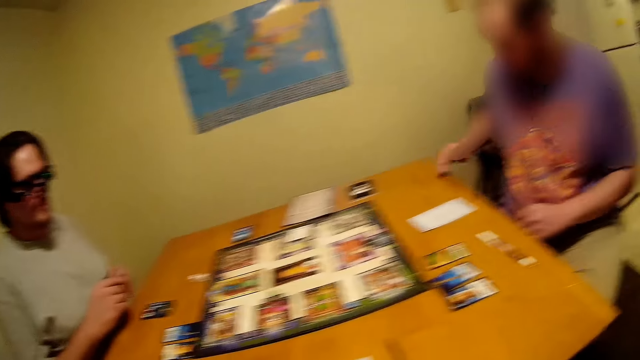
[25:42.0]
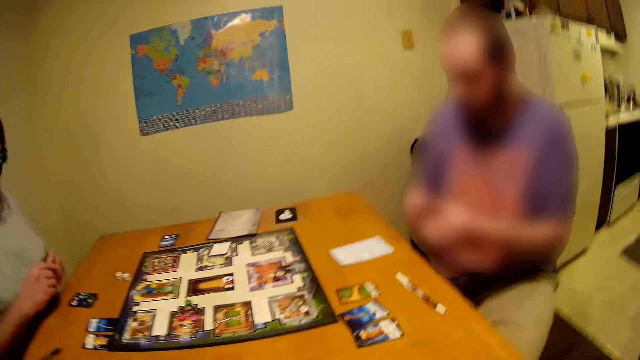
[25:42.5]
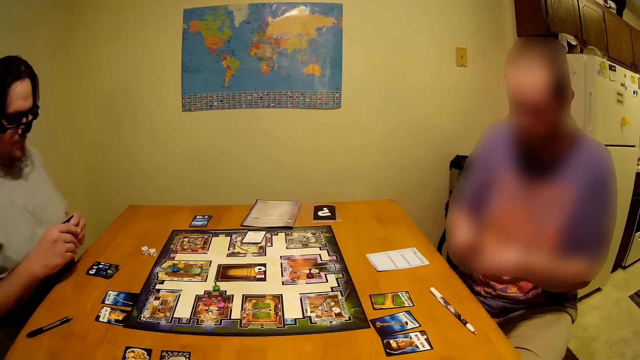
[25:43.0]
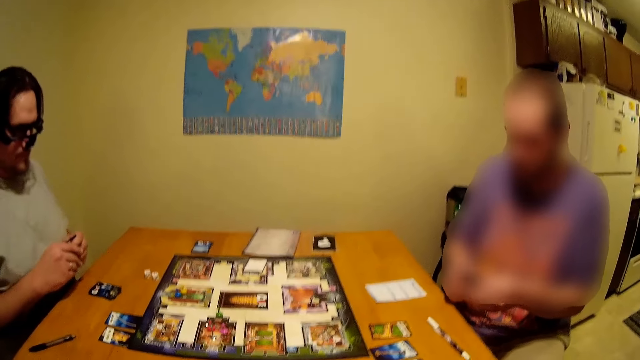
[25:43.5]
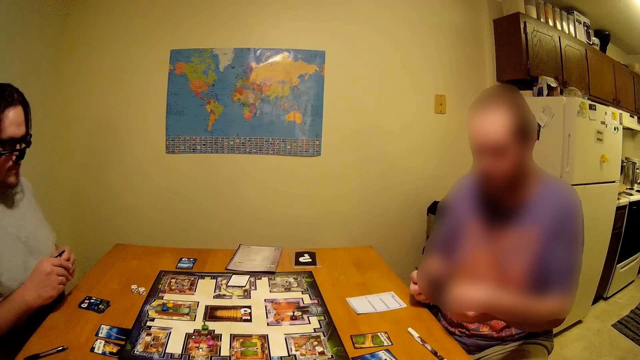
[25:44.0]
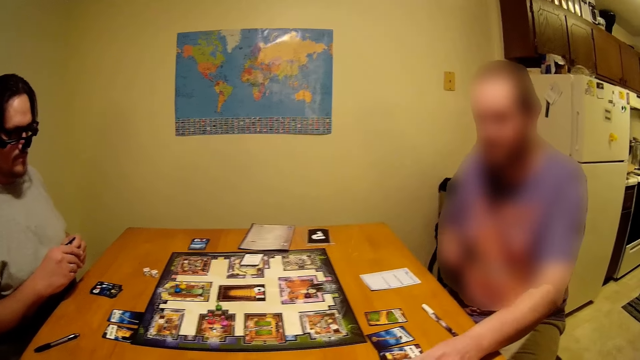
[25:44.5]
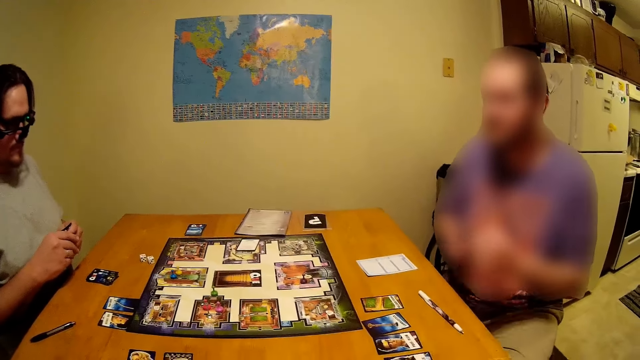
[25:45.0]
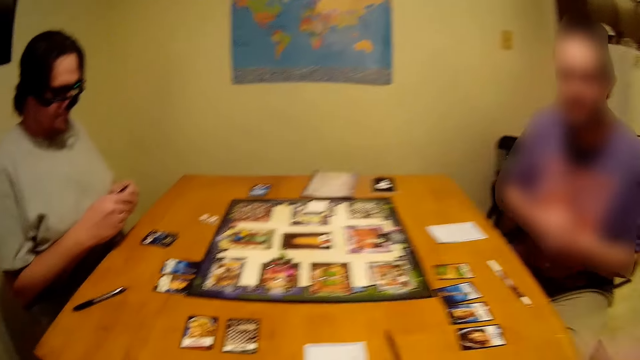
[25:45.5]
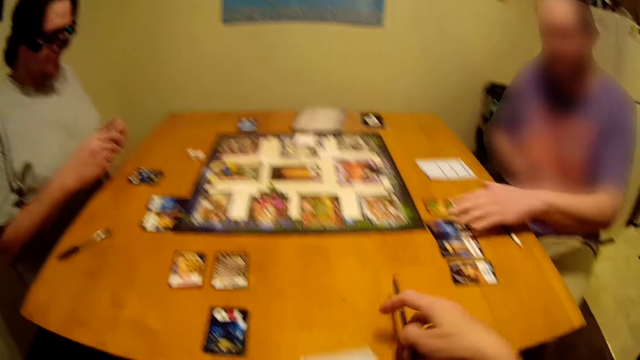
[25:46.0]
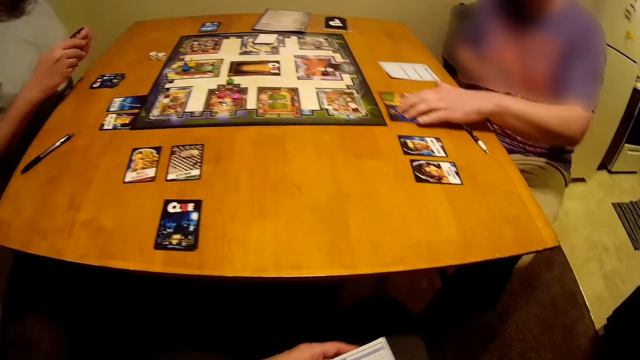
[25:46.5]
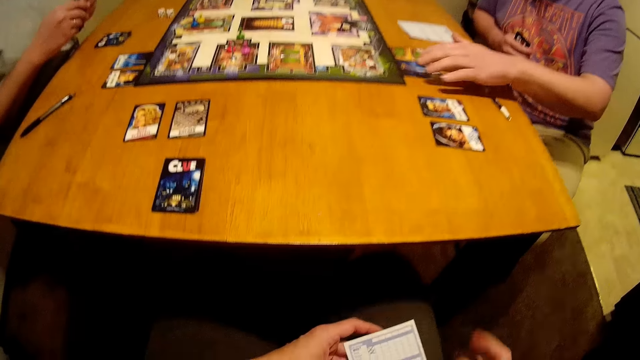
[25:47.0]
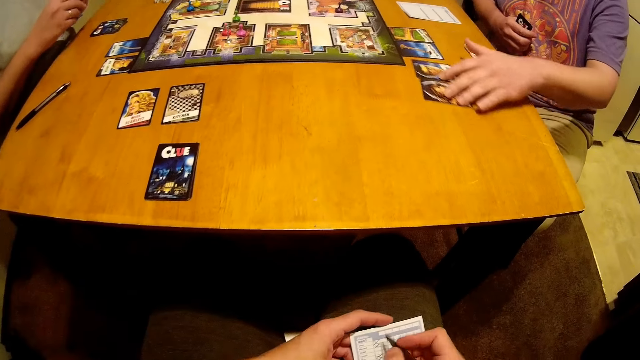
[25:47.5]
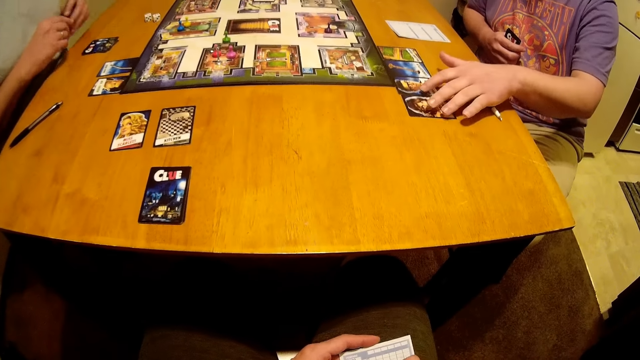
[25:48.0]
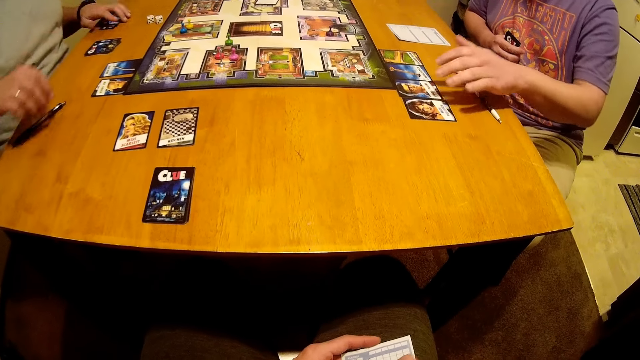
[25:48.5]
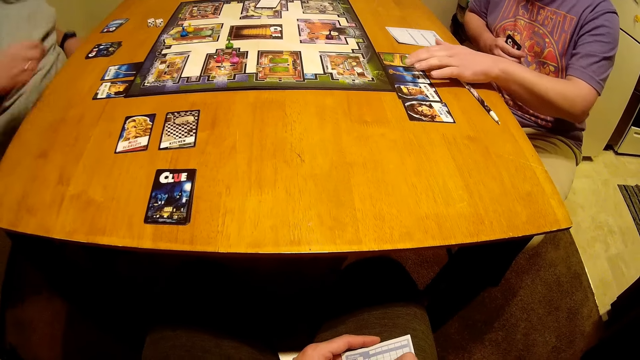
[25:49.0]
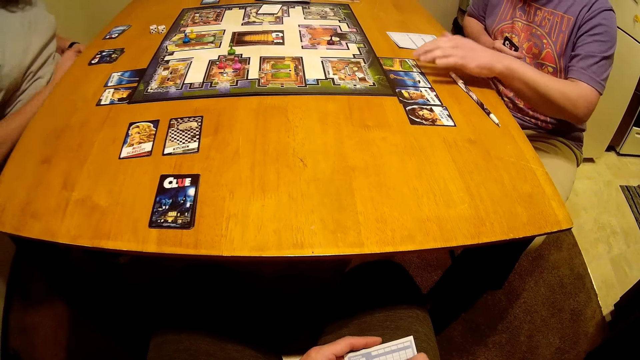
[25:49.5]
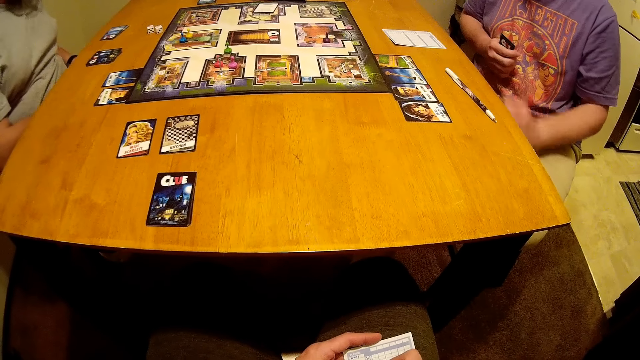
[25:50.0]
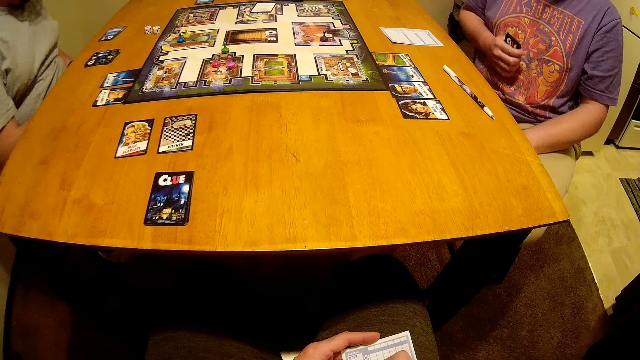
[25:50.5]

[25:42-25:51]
A person picks up cards on the table. The person holds the cards with both hands and moves his hand. The camera wearer picks up a paper and a pen on the table. He puts down his hand. The person moves the cards. The camera wearer holds the pen. The person puts down the cards. Another person picks up a pen on the table. The first person moves his hands.

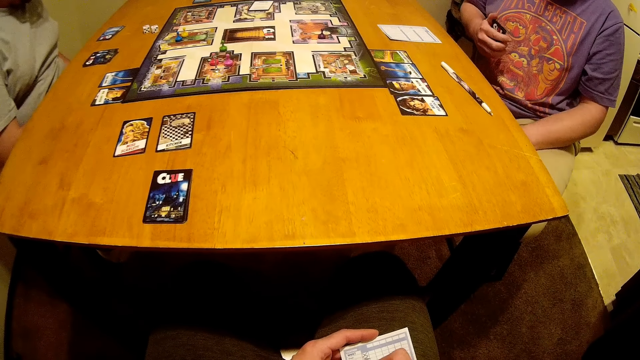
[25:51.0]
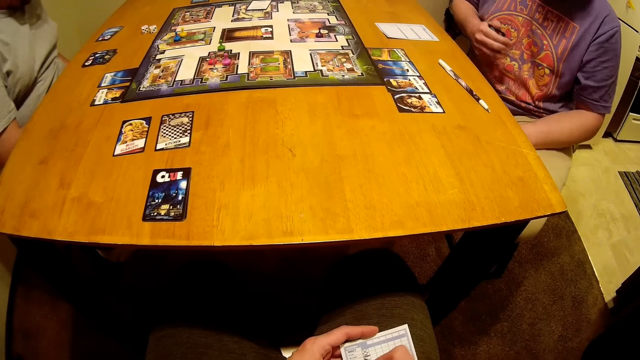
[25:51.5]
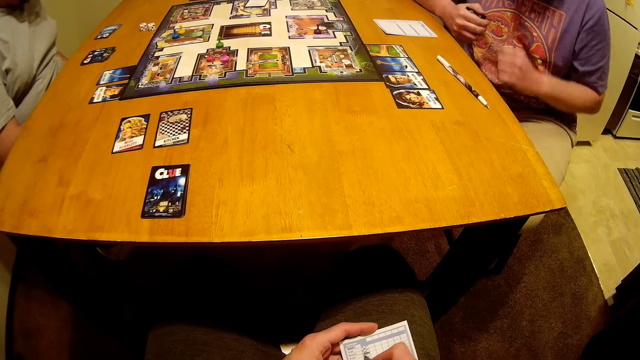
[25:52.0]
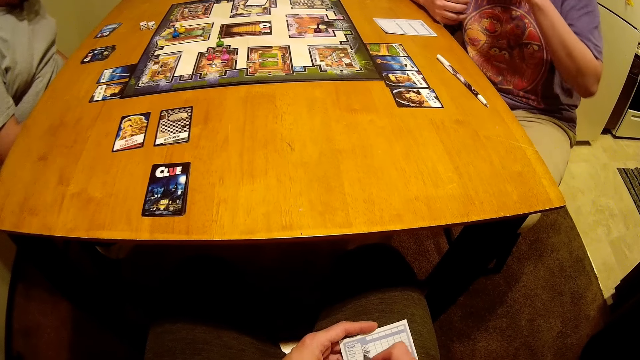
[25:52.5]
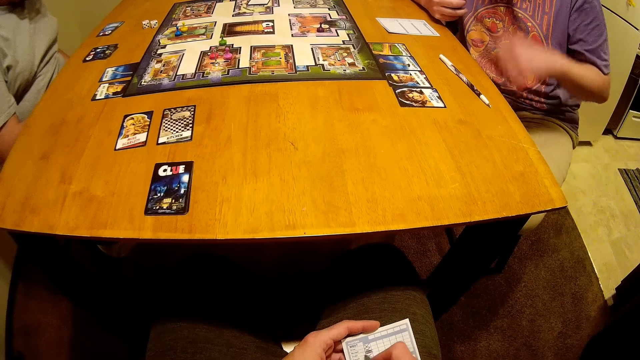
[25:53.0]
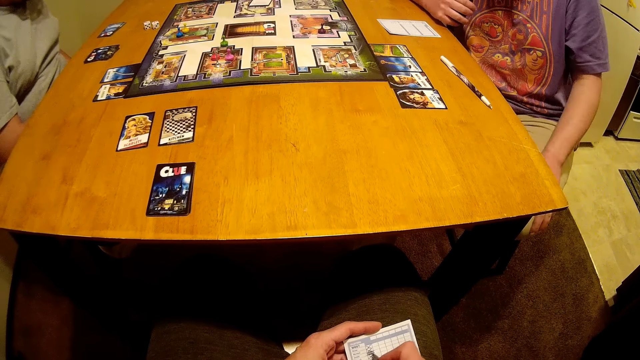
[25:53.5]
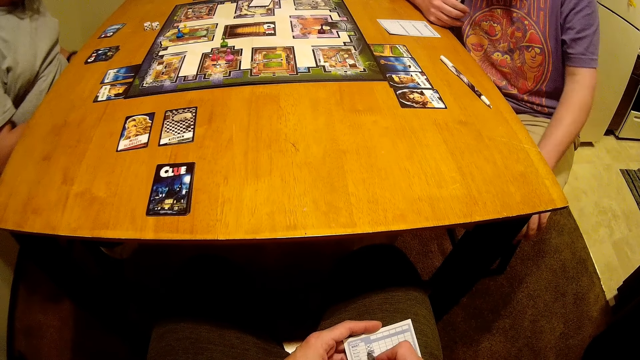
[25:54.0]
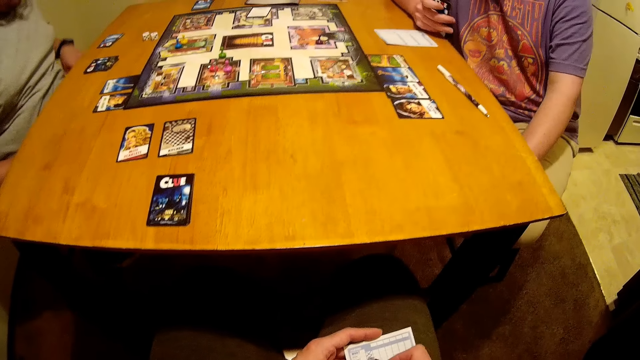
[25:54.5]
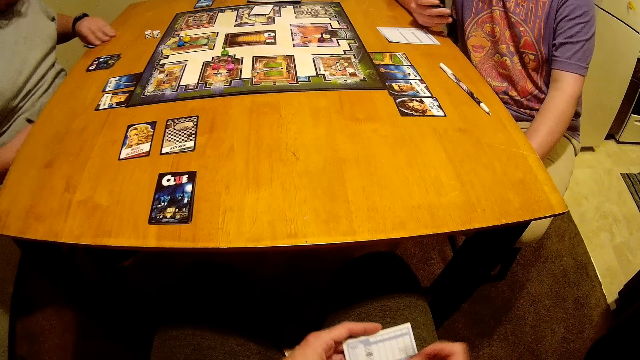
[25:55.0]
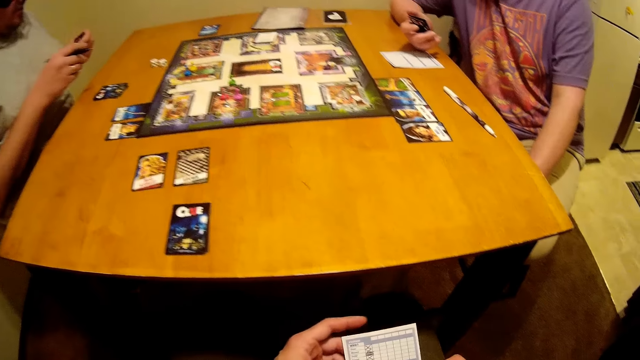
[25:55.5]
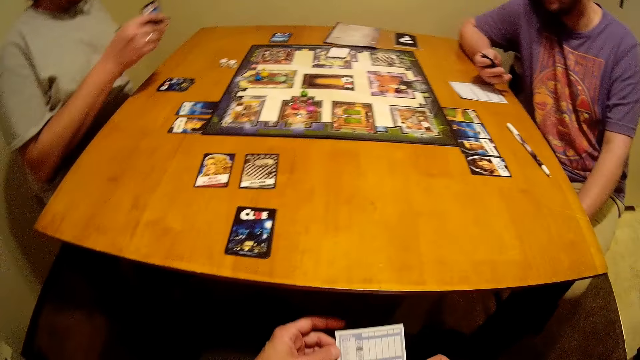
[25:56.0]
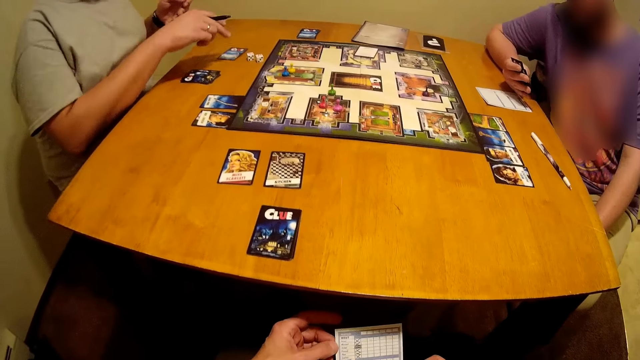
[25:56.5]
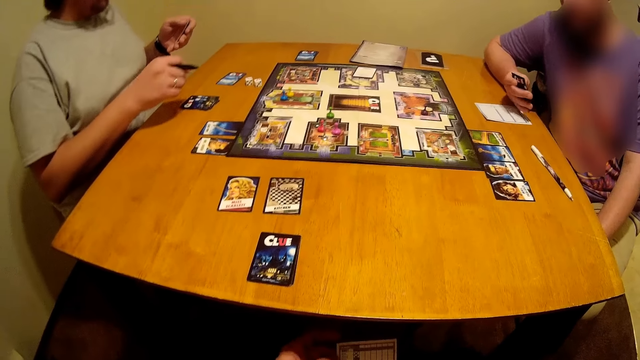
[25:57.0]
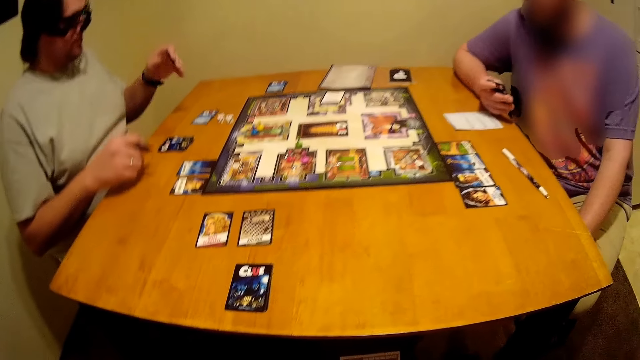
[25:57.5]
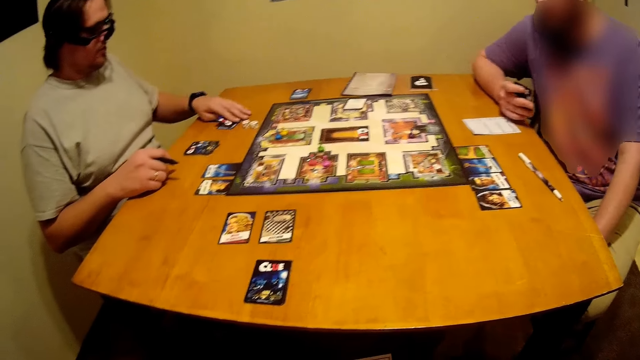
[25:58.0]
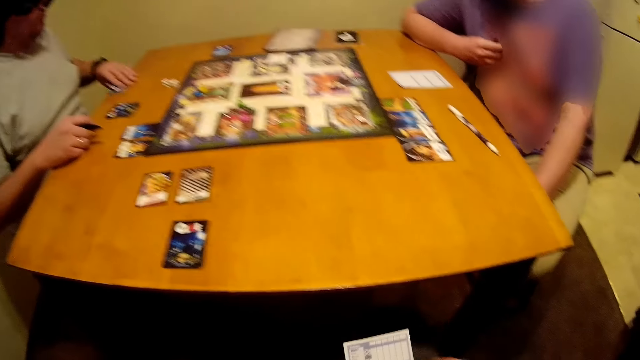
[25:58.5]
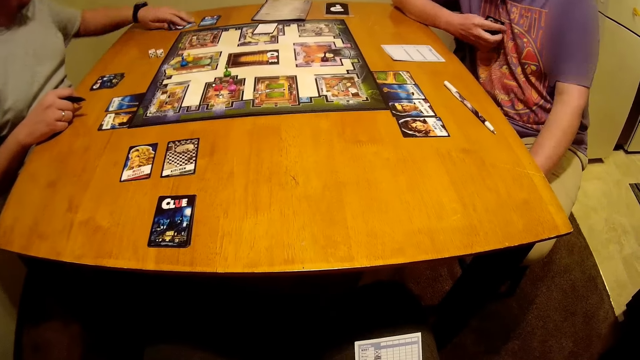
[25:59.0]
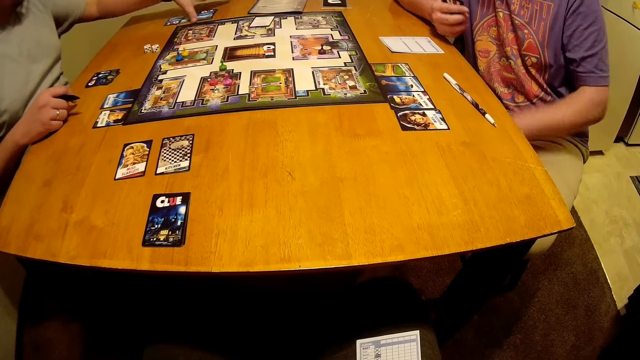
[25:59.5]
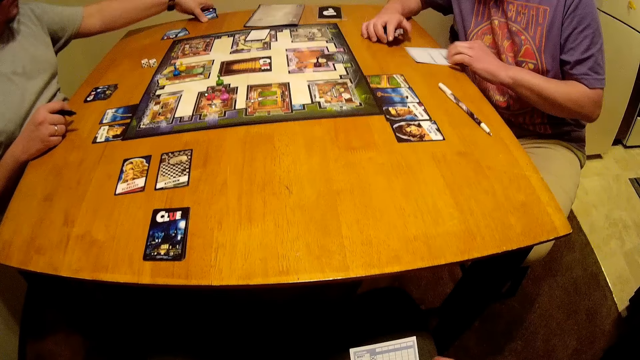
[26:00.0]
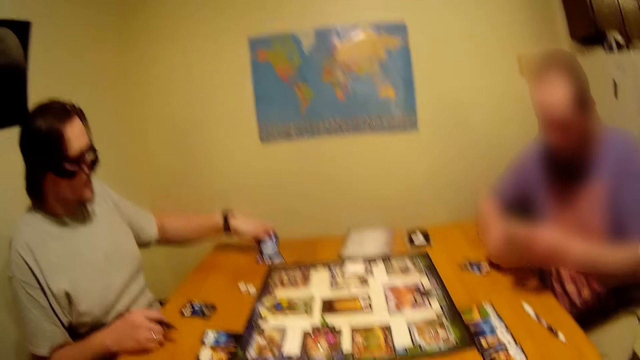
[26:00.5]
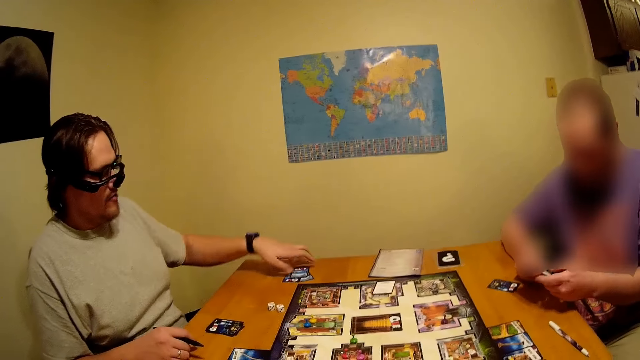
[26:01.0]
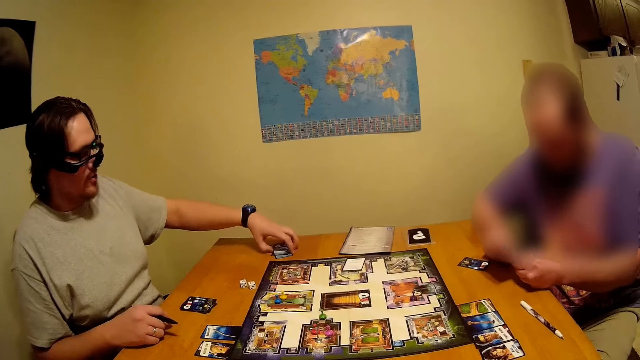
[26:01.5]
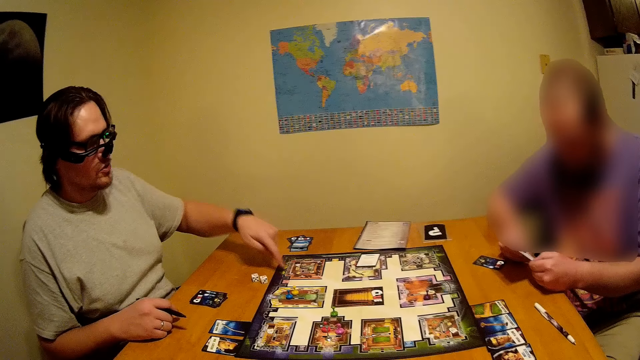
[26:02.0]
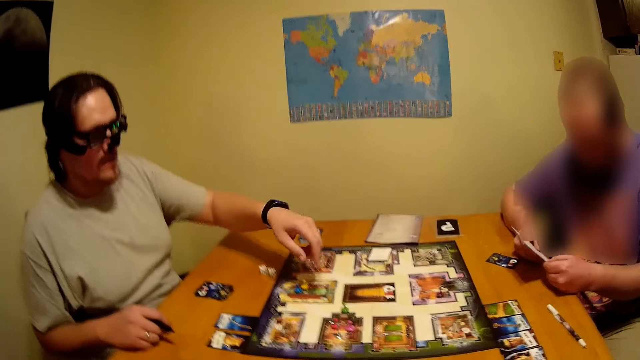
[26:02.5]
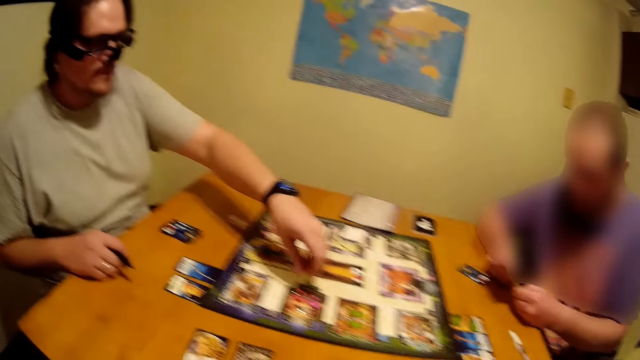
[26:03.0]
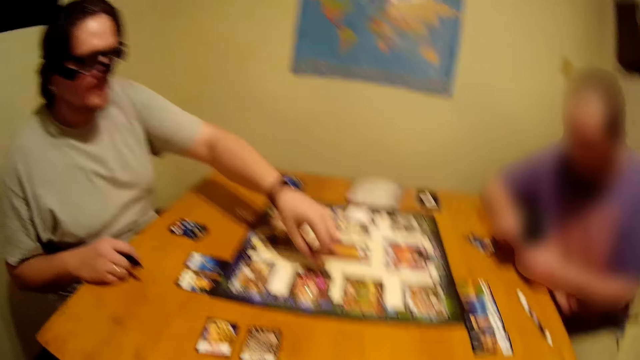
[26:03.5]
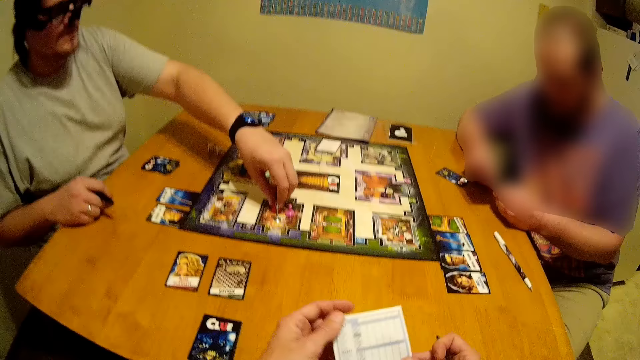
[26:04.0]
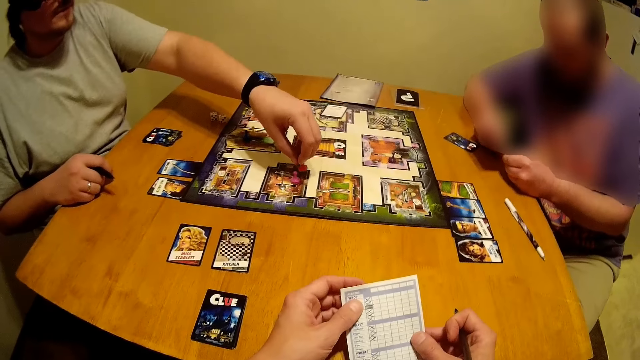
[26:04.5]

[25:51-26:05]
A man holds a card. Another man moves his hands. The first man picks a card on the table. The camera wearer looks at the paper. The first man puts the cards on the table. The first man drops a card. The first man picks up the card and puts down the card. The other man picks a score sheet or paper on the table and puts down the cards. The first man holds the cards. The first man moves the token on the game board.
